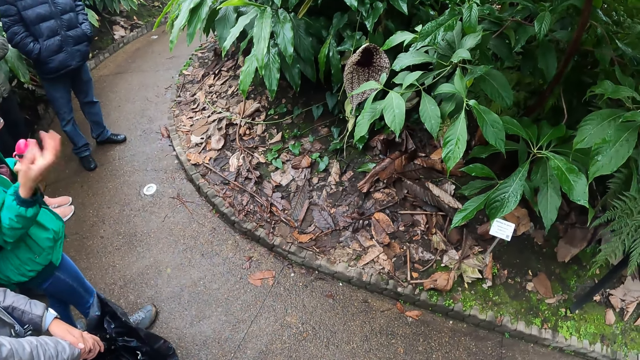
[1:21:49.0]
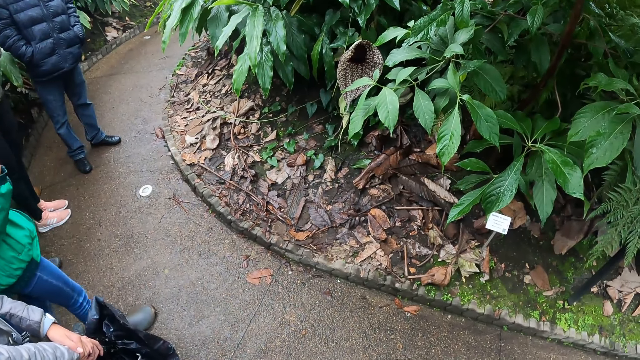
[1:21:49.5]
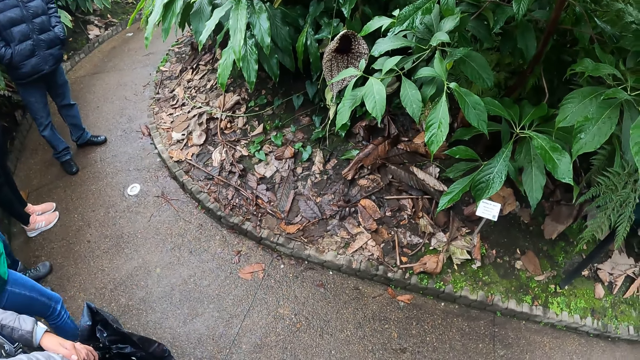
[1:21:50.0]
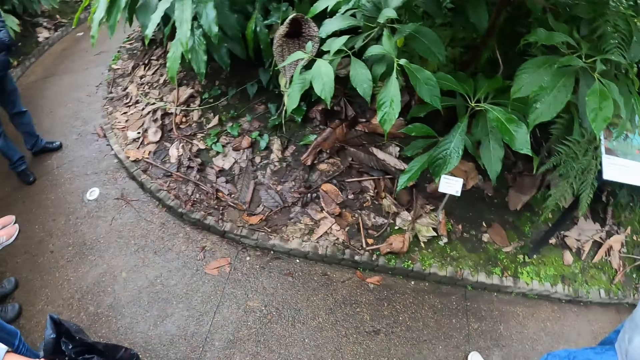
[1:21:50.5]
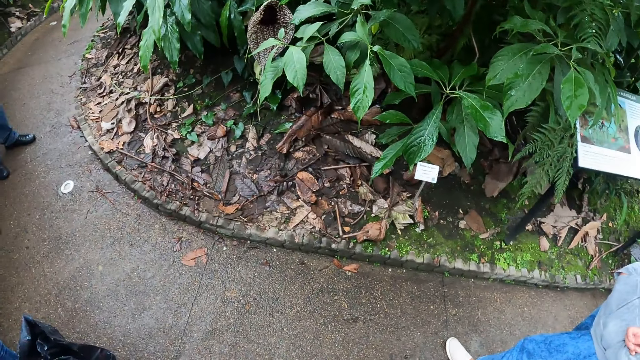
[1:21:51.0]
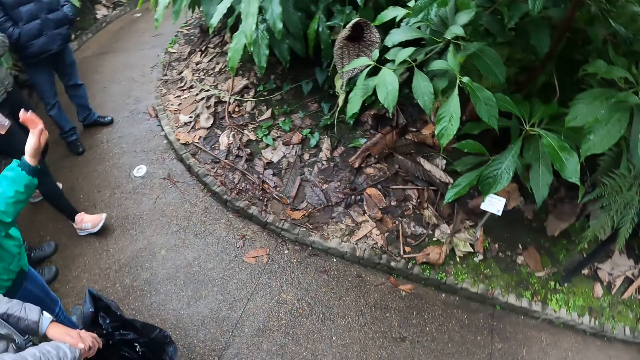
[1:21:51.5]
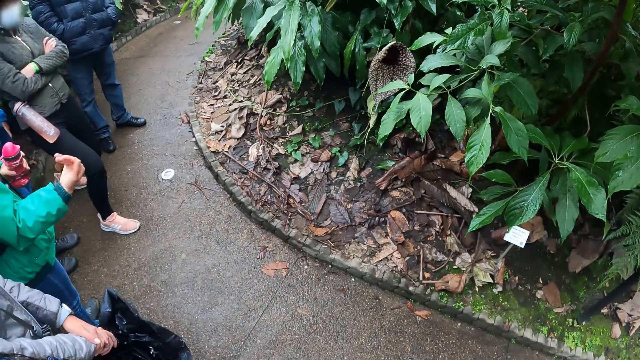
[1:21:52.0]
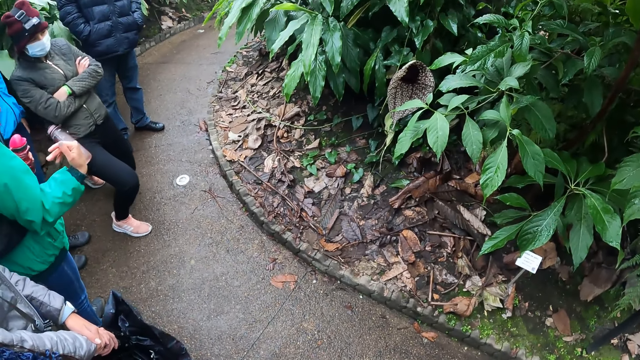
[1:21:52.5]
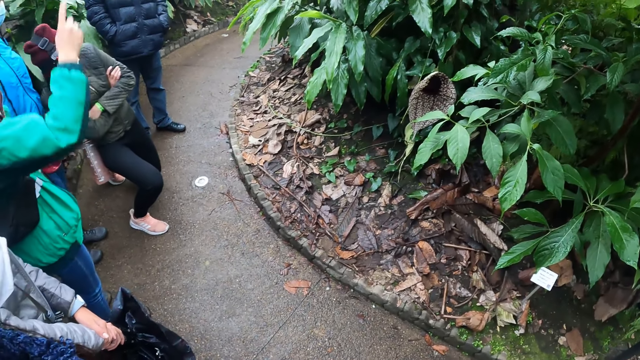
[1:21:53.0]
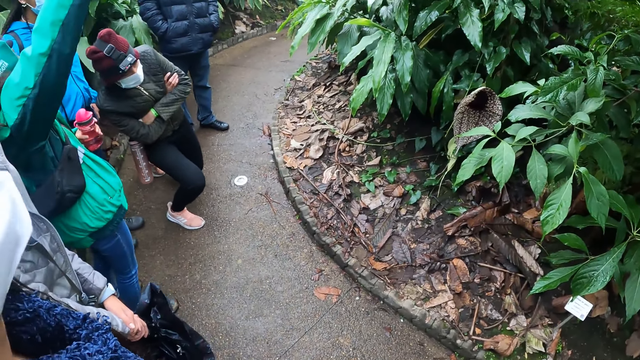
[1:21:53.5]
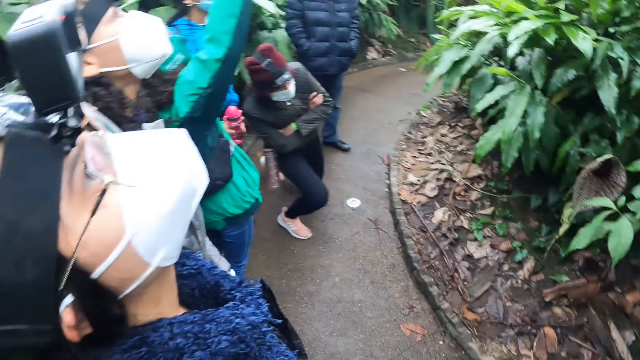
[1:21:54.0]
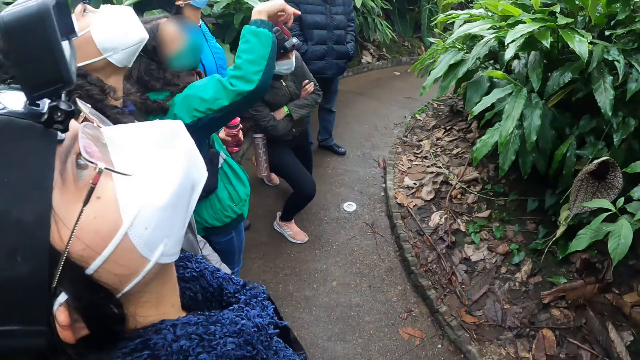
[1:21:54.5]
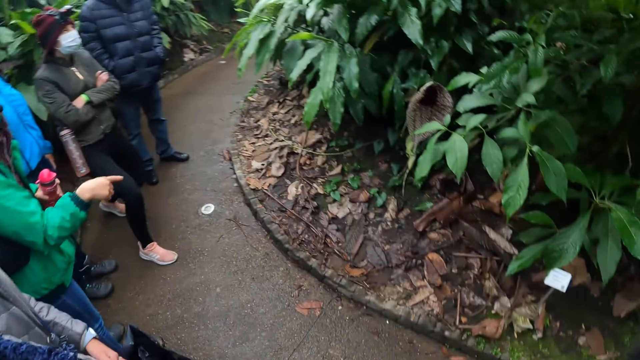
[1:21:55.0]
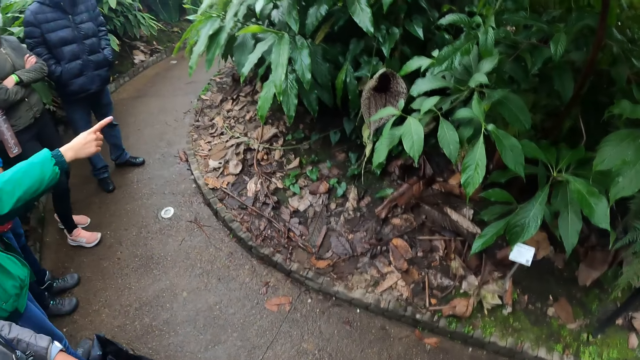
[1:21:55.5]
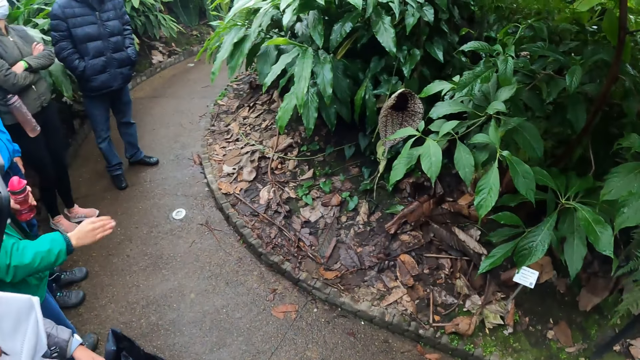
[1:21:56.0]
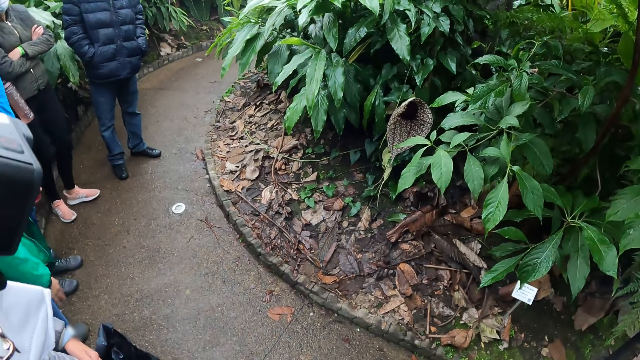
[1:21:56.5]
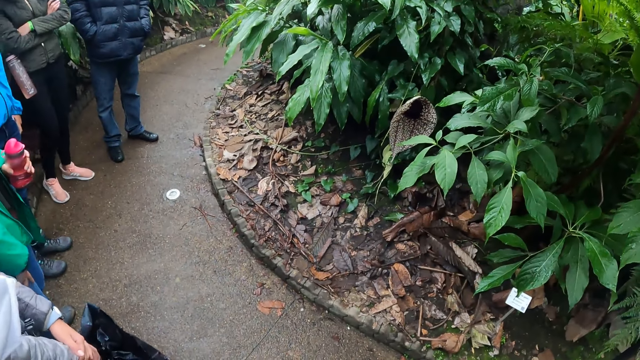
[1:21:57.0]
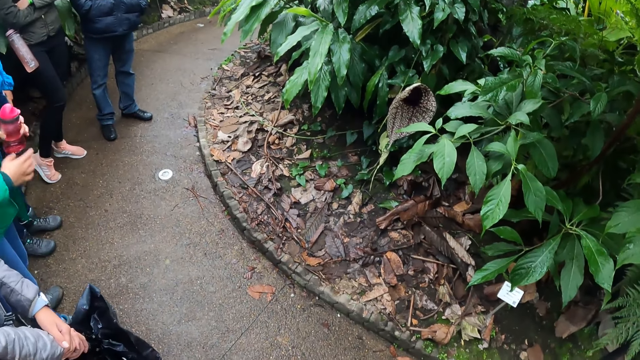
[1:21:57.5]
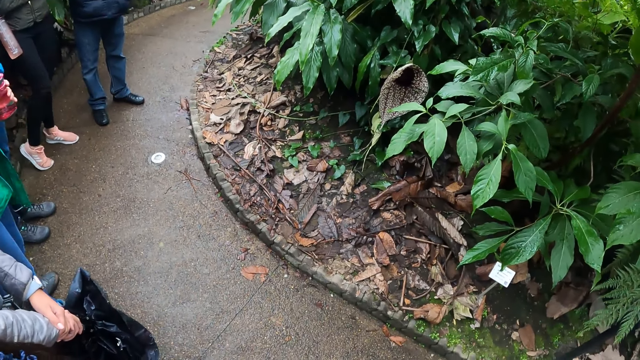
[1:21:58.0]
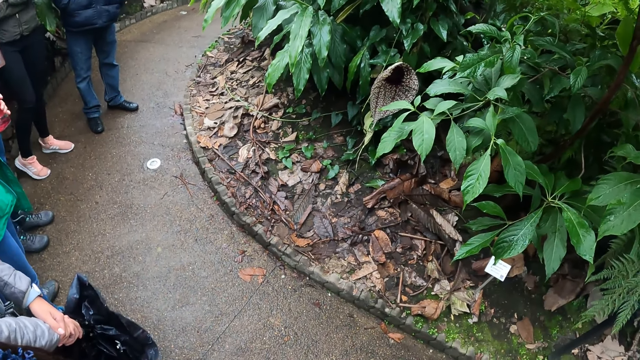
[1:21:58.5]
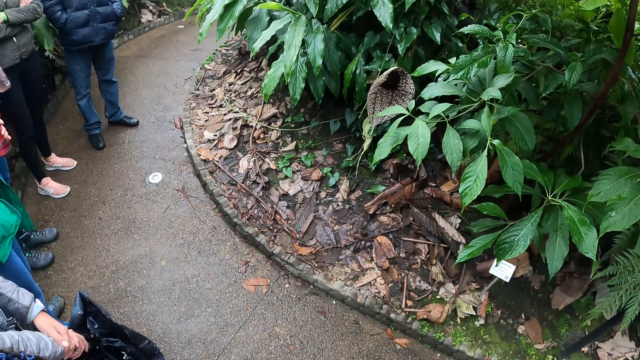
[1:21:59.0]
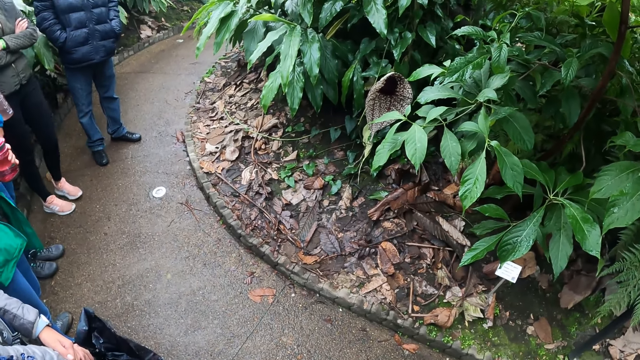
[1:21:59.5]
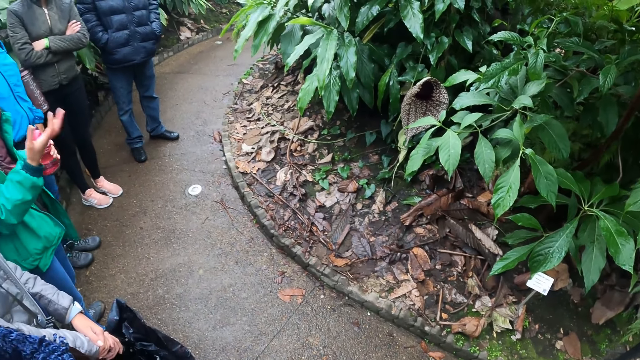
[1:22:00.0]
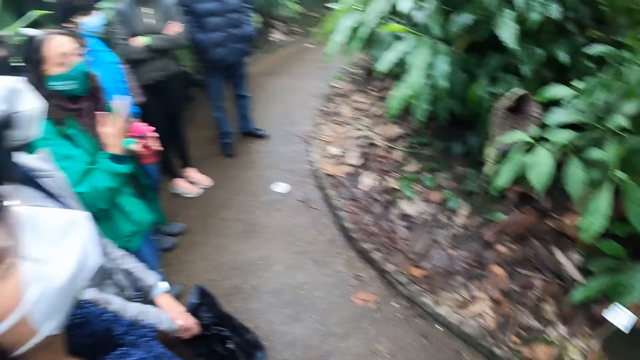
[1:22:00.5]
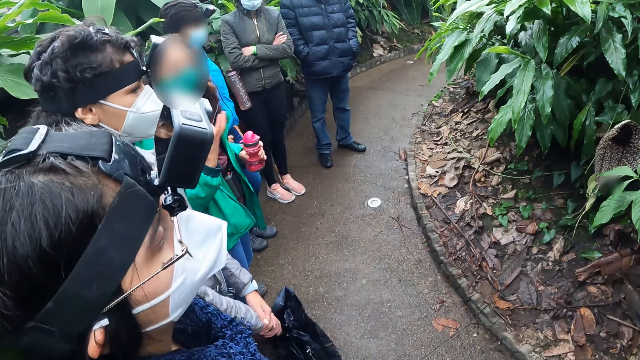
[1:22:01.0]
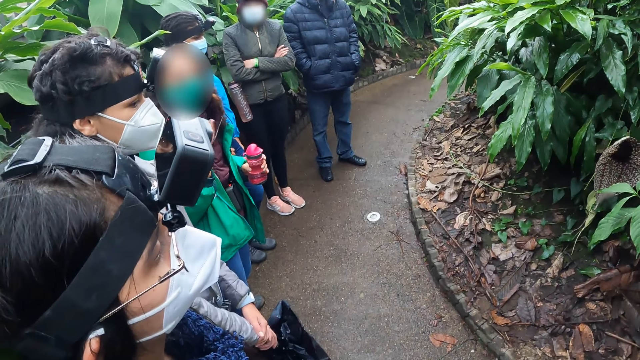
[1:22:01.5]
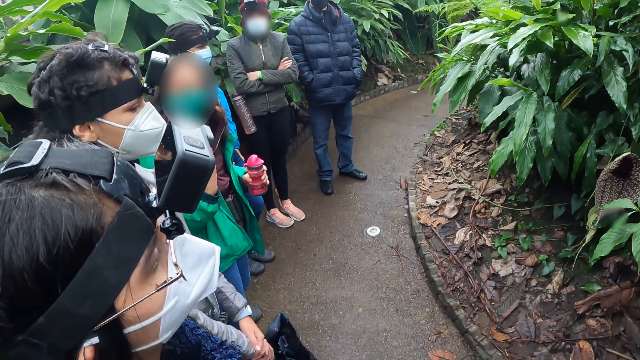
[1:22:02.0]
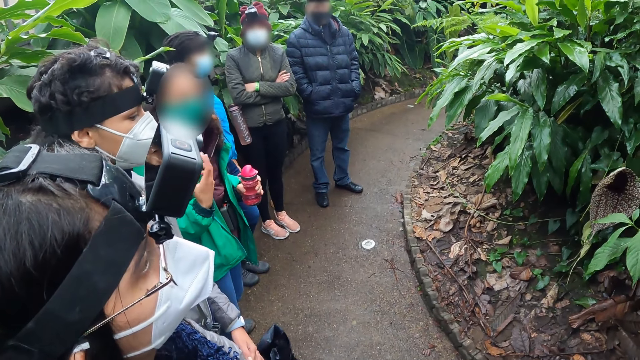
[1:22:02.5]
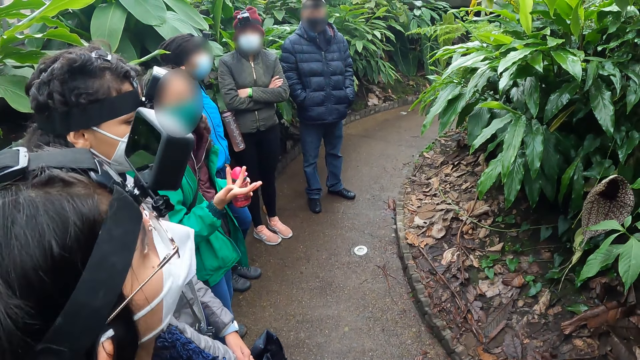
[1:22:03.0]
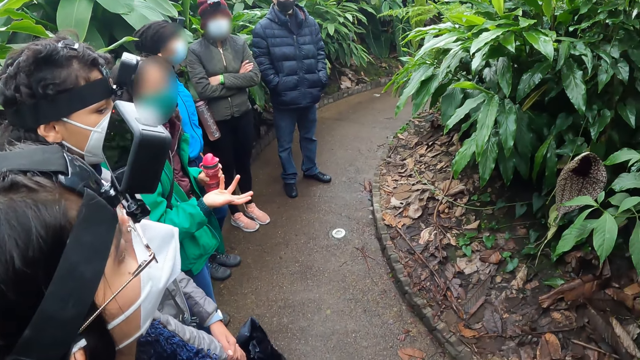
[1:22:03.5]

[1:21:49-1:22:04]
A person gestures with her right hand. Another person moves one step forward and bends to the back. The first person points up, points to the front and puts her hand down. She touches the bottle with her right hand, raises her right hand and gestures with her right hand.

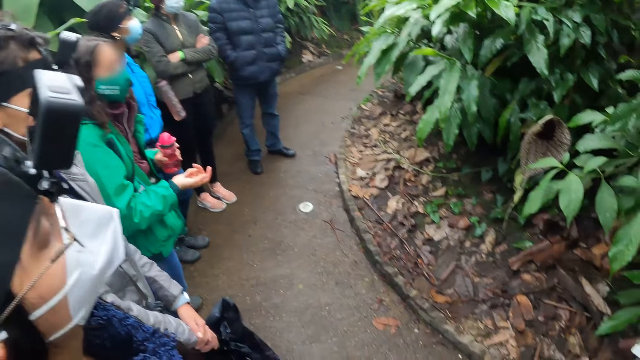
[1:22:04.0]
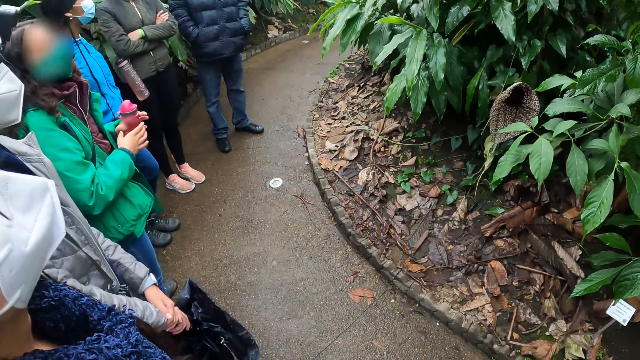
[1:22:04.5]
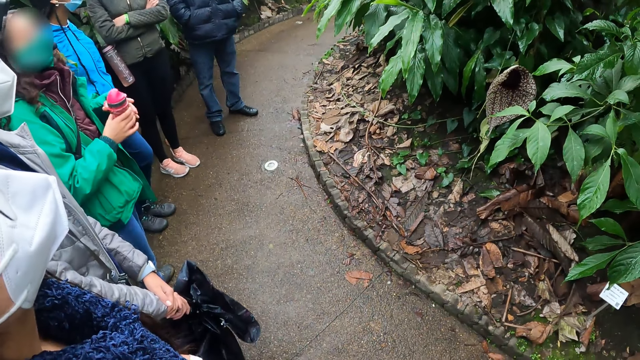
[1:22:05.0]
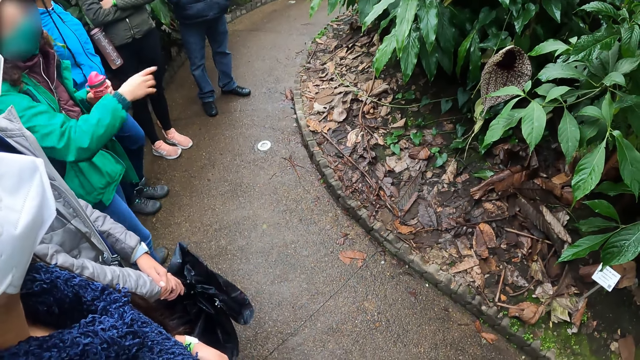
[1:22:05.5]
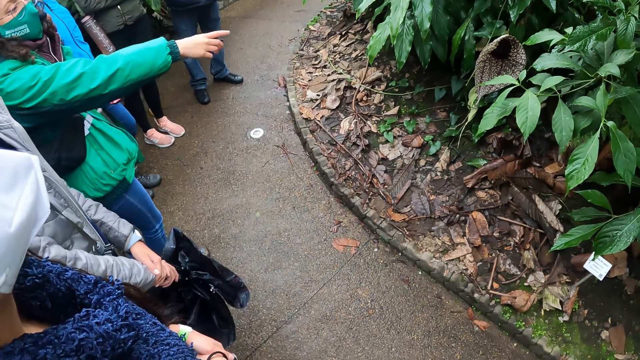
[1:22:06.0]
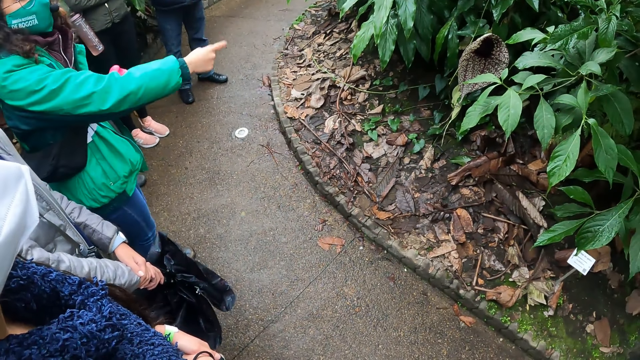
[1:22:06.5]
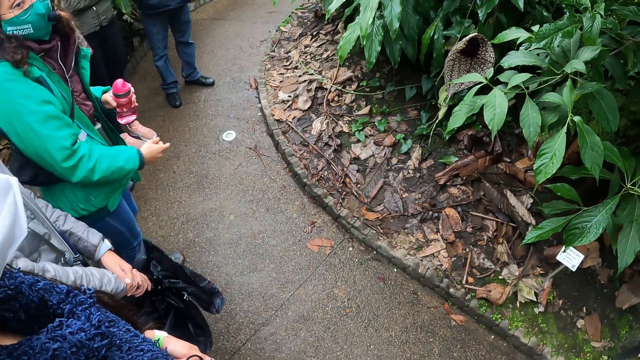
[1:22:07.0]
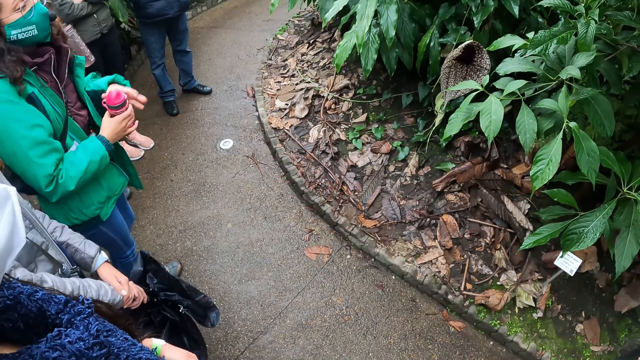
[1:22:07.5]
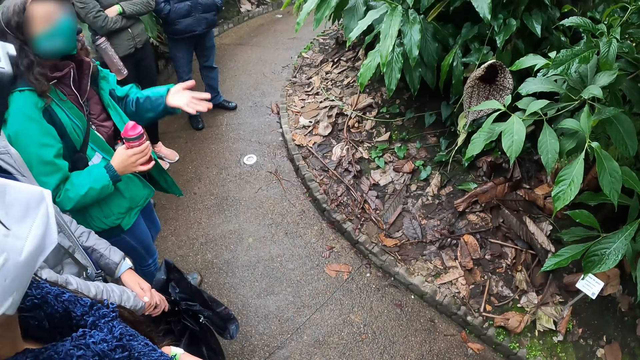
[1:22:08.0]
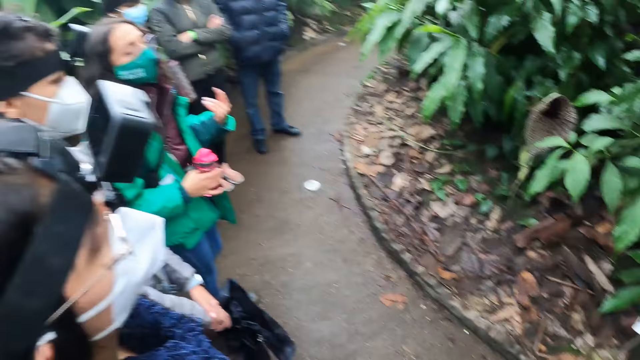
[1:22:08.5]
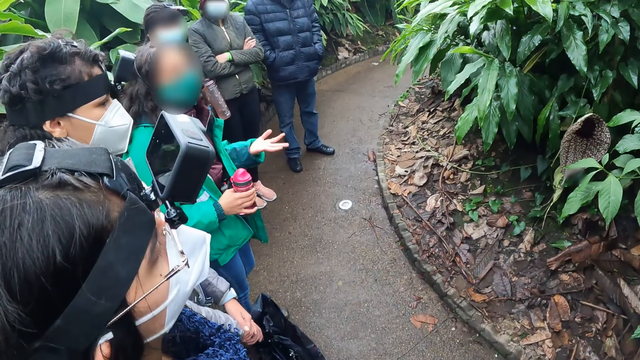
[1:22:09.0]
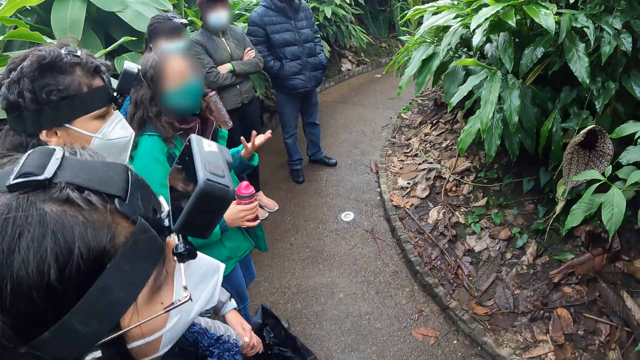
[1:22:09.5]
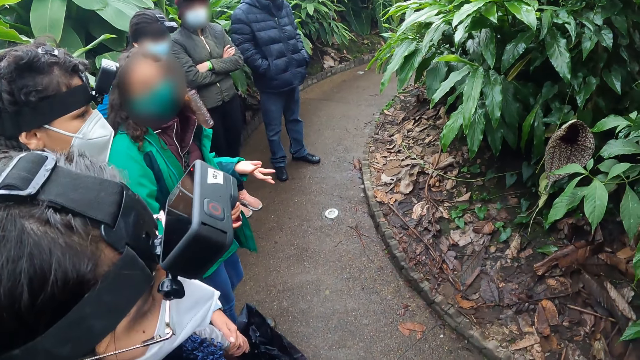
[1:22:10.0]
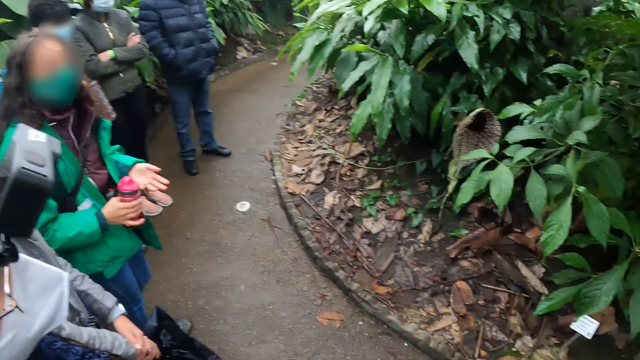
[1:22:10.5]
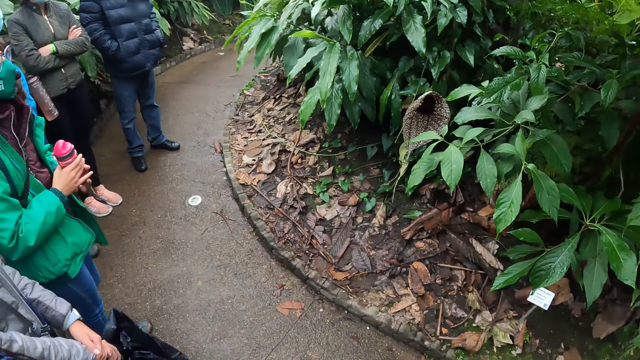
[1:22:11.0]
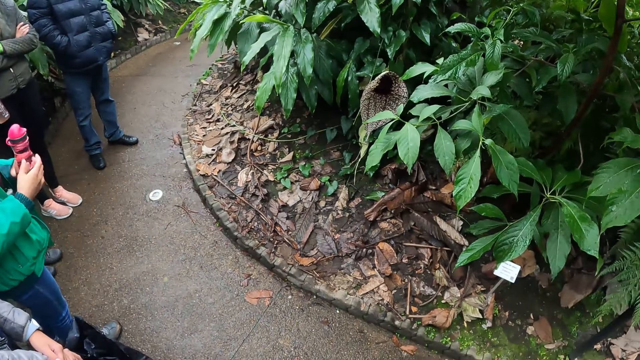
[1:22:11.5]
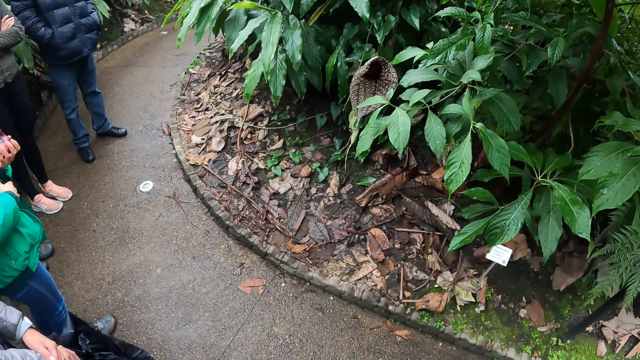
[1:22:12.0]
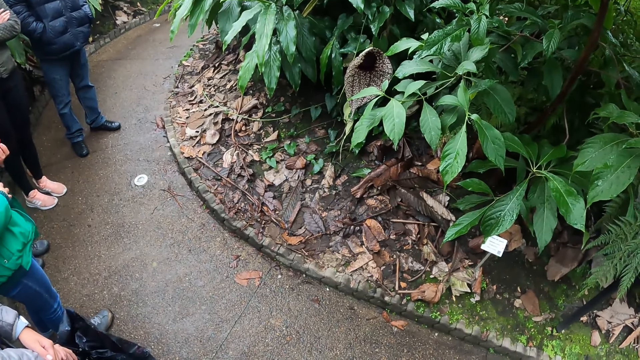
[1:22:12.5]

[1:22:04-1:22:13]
A woman holds the water bottle with her right hand. The woman holds the water bottle with her left hand. The woman points with her right hand. The woman passes the bottle in her left hand to her right hand. The woman holds the water bottle with her right hand. The woman gestures with her left hand. The woman passes the bottle in her right hand to her left hand.
